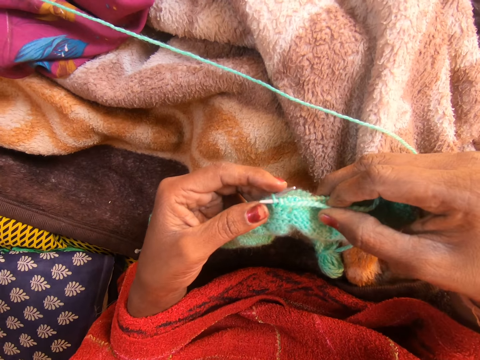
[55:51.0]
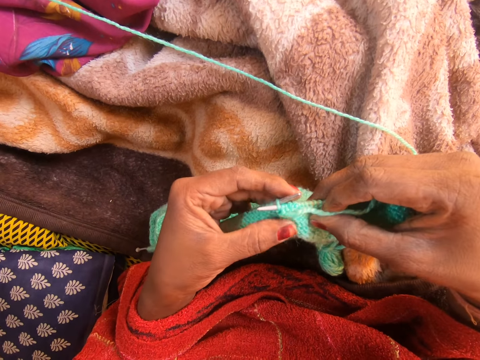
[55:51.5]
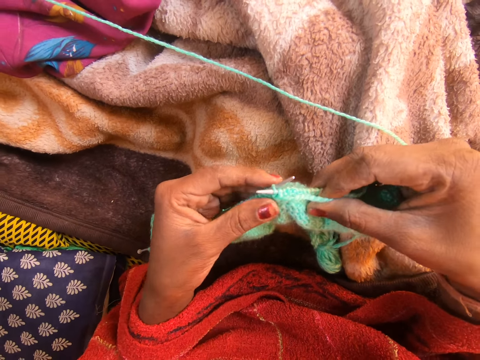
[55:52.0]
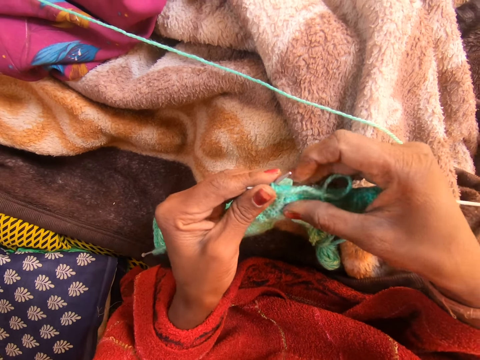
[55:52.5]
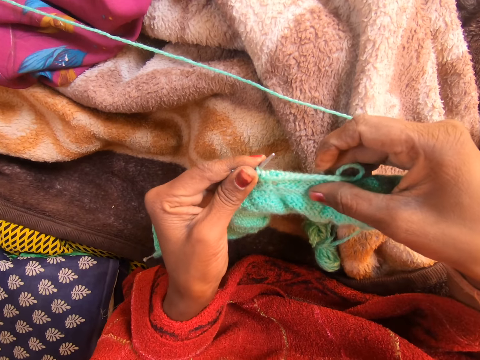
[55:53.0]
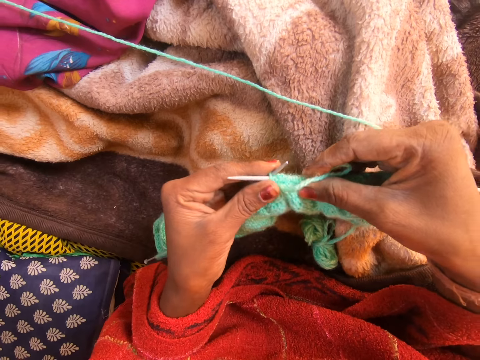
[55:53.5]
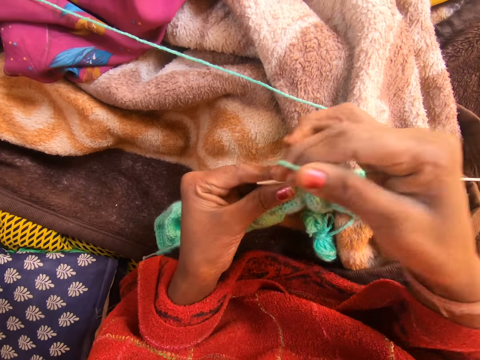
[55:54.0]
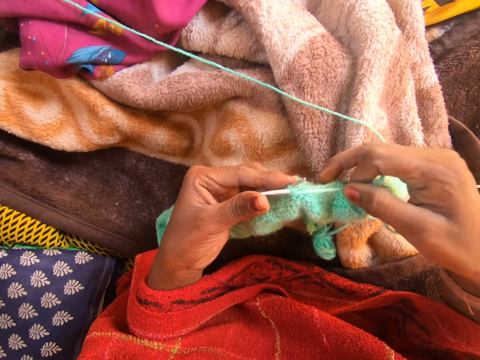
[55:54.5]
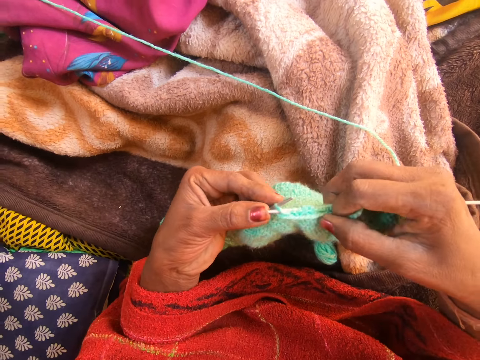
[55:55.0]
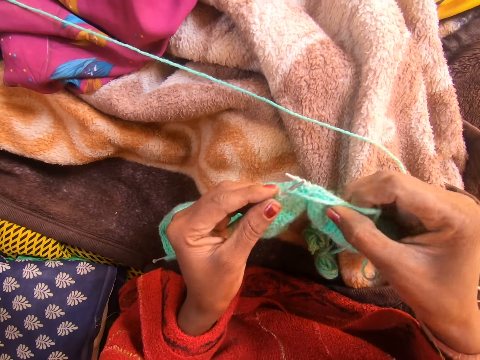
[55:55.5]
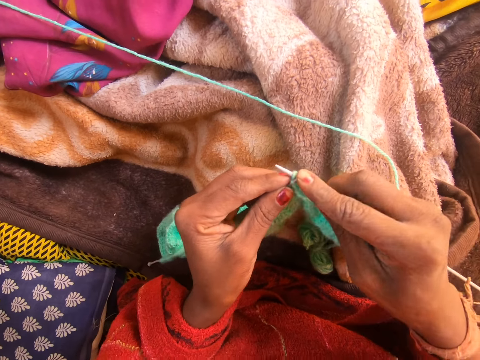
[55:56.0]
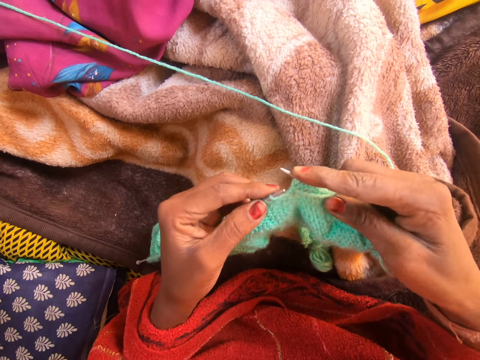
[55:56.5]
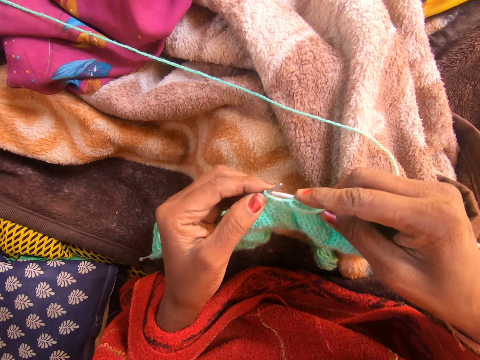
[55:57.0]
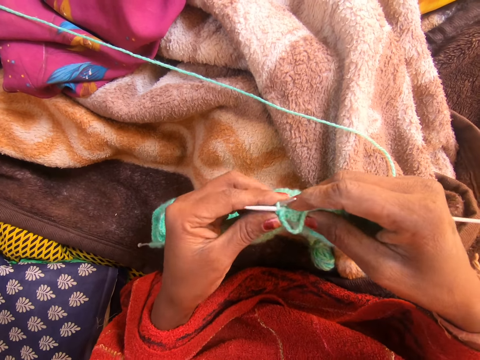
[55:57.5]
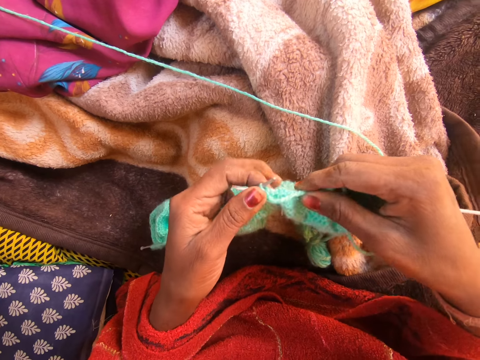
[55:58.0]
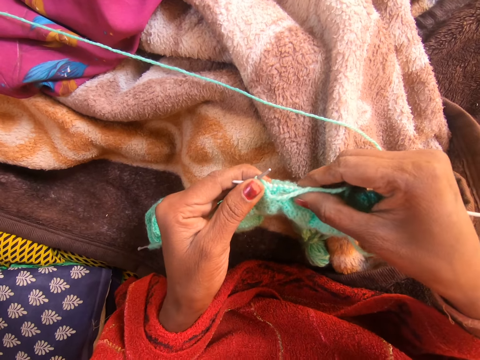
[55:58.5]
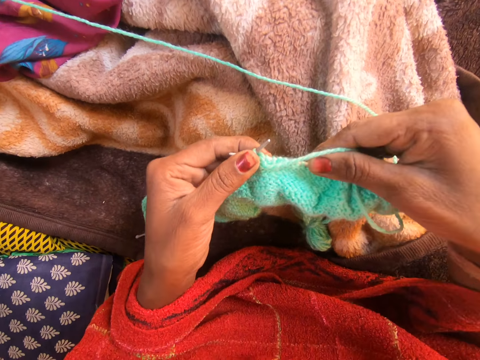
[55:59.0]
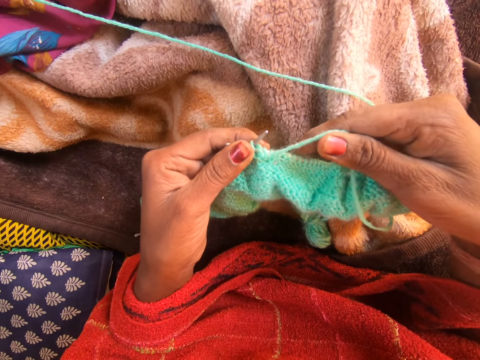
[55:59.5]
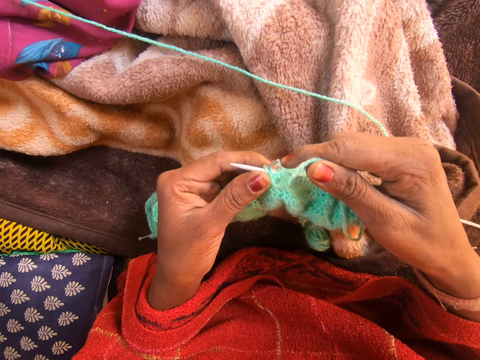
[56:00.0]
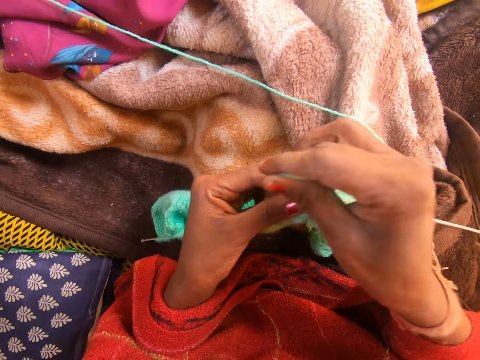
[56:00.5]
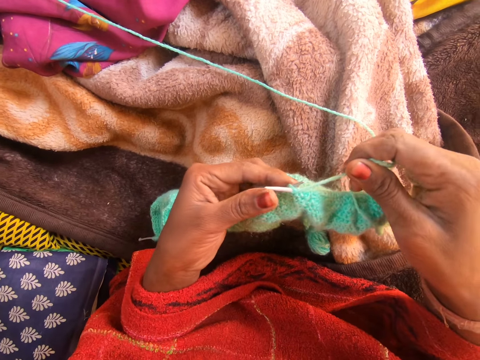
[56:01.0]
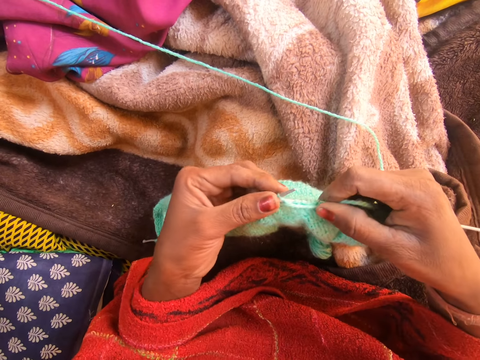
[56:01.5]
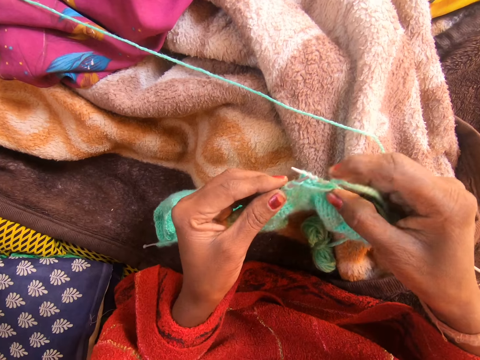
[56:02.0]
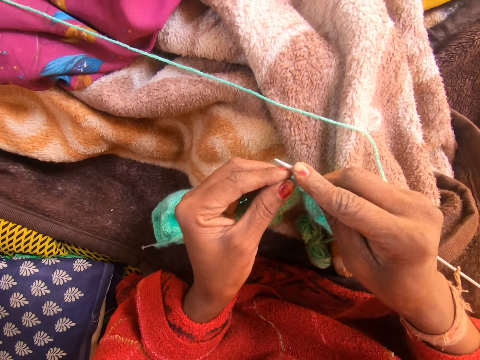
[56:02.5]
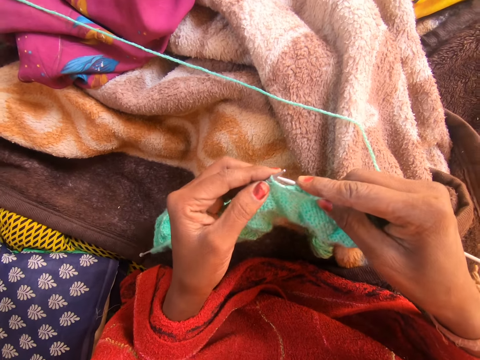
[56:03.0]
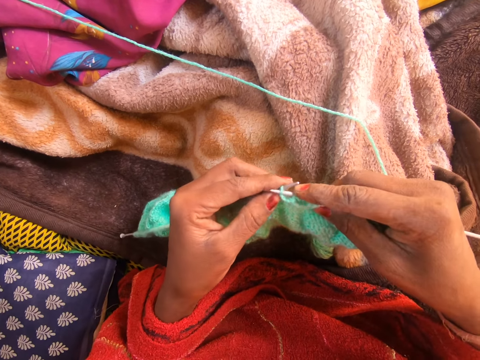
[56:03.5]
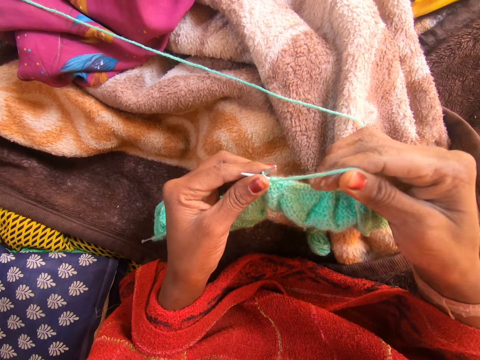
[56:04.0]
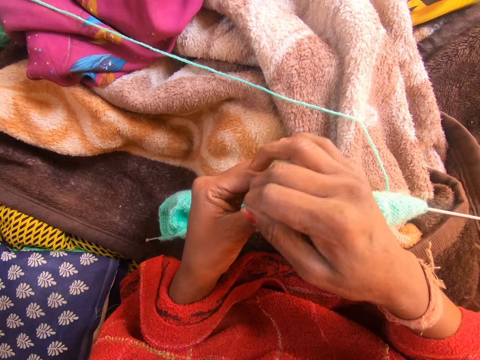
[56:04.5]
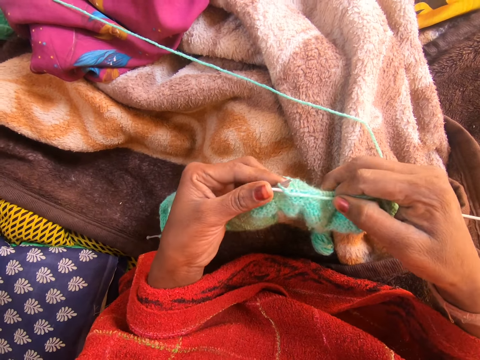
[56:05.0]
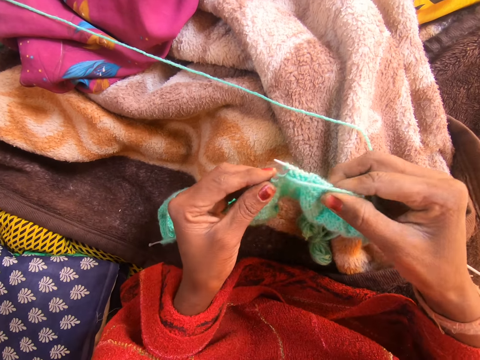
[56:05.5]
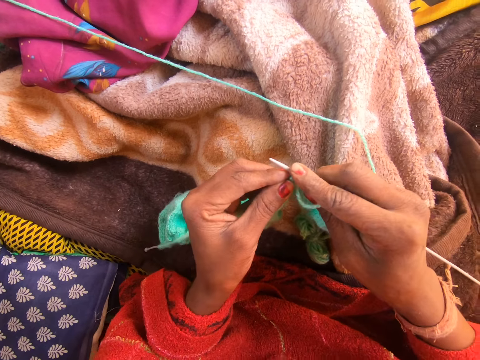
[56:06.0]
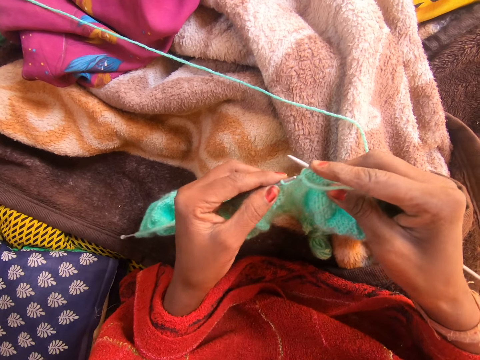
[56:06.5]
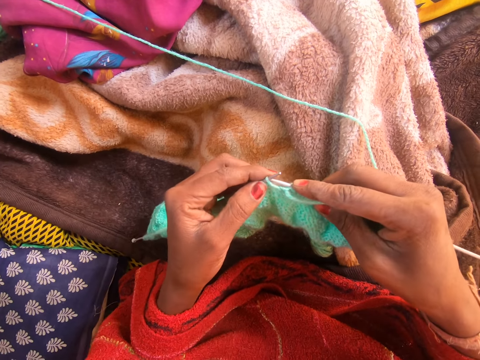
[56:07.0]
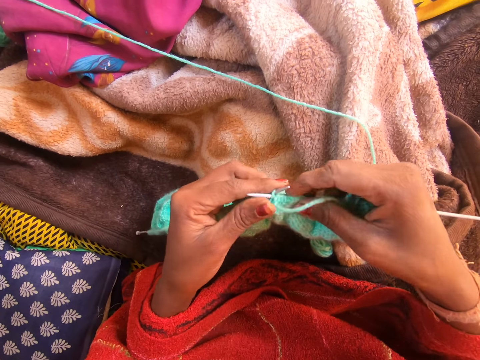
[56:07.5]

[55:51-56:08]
The camera wearer touches a fabric. They pull a string. They weave the fabric. They touch the fabric. They touch the fabric again. They weave the fabric. They pull the string. They weave the fabric. They pull the string.

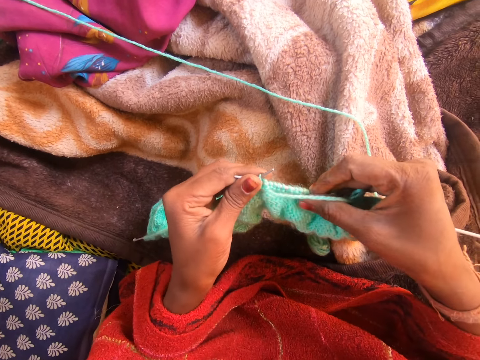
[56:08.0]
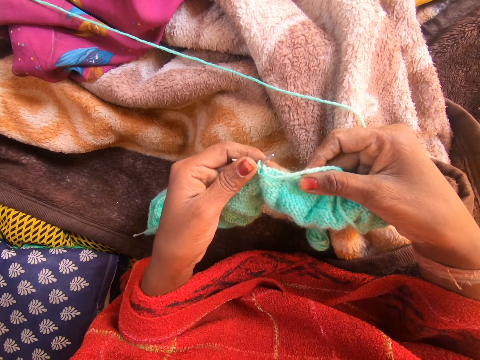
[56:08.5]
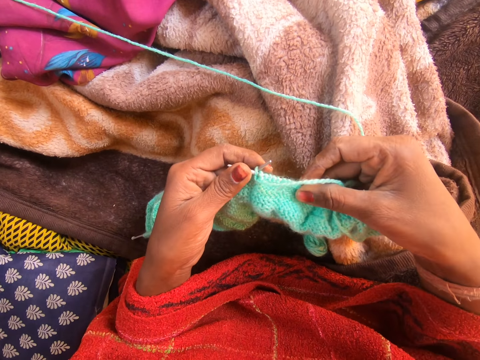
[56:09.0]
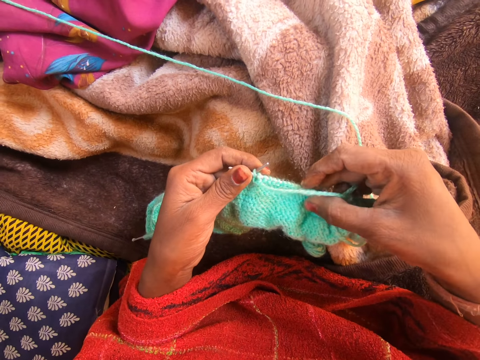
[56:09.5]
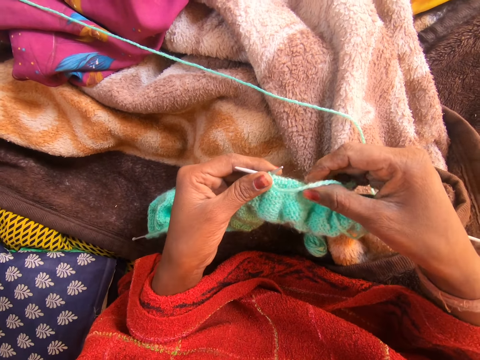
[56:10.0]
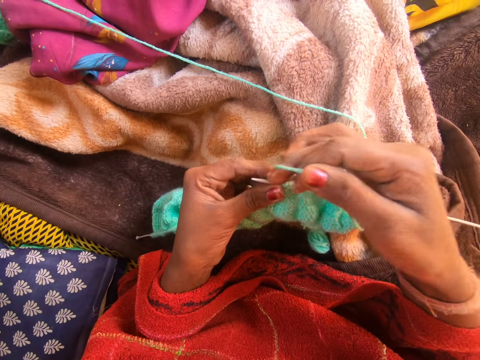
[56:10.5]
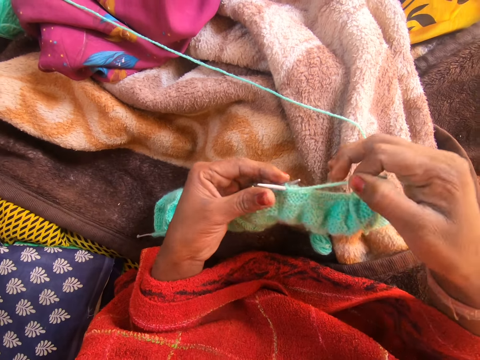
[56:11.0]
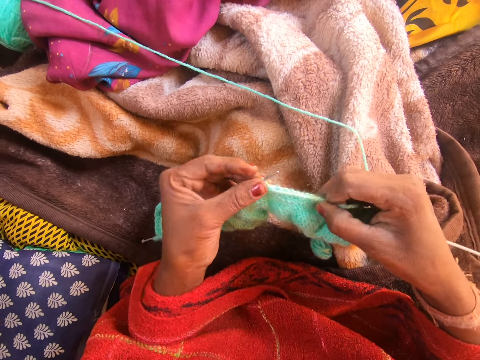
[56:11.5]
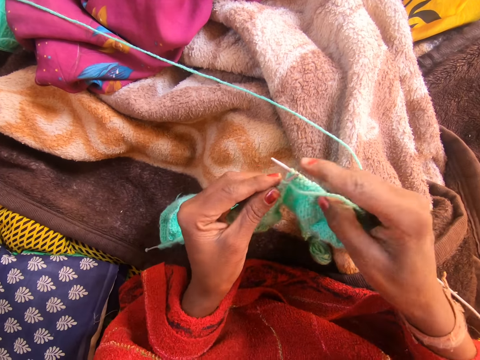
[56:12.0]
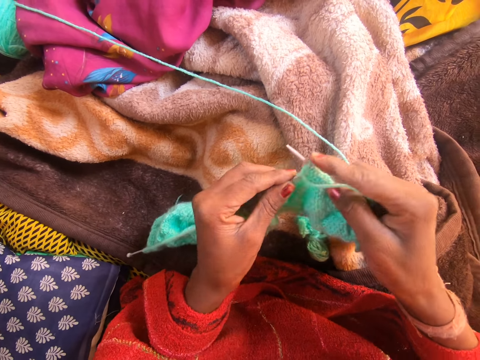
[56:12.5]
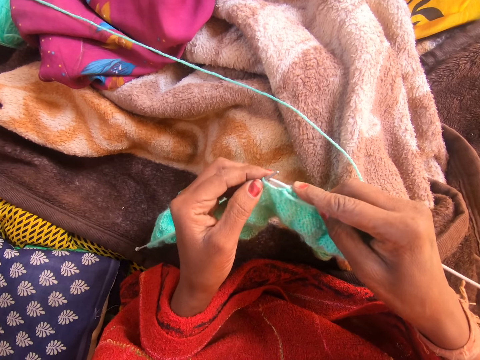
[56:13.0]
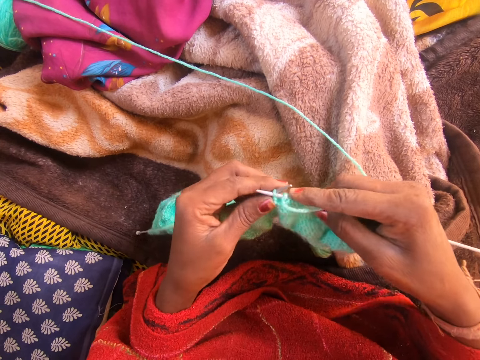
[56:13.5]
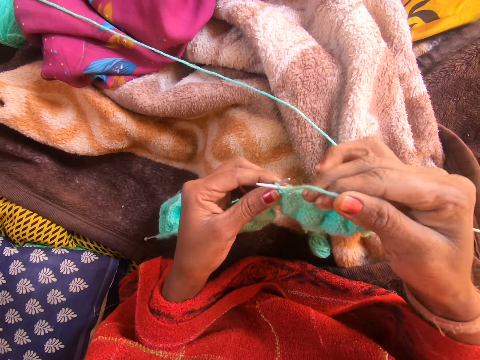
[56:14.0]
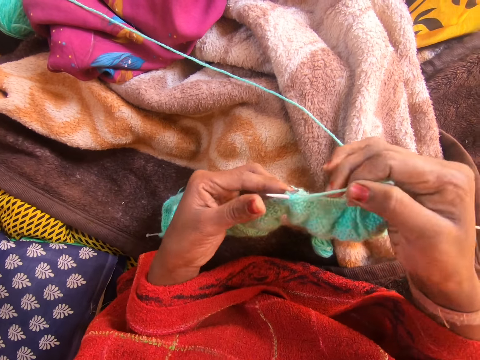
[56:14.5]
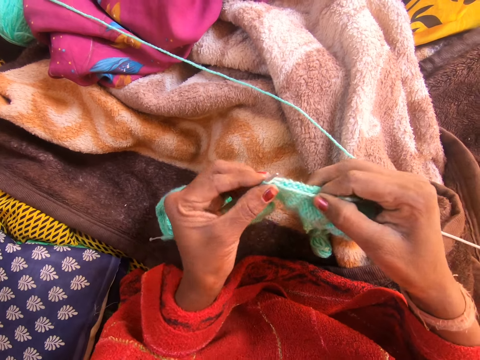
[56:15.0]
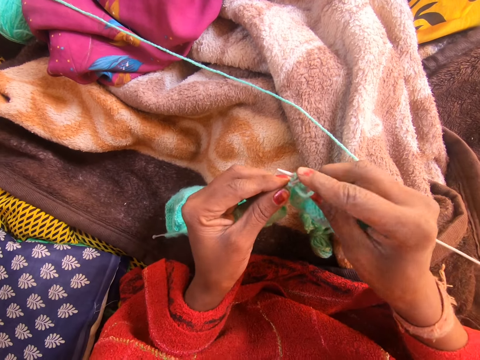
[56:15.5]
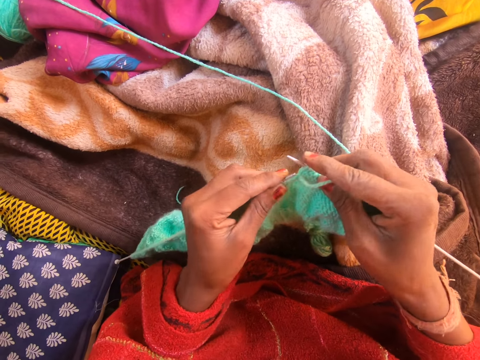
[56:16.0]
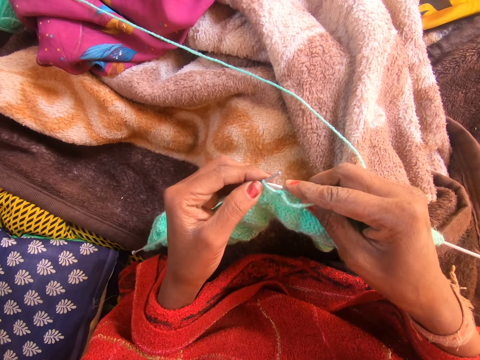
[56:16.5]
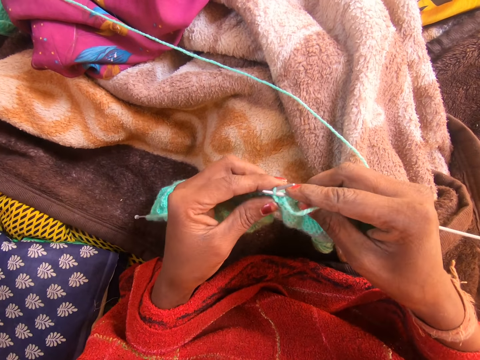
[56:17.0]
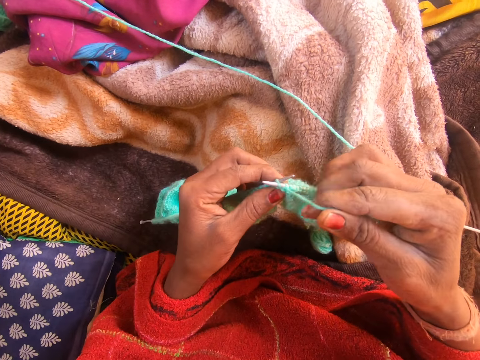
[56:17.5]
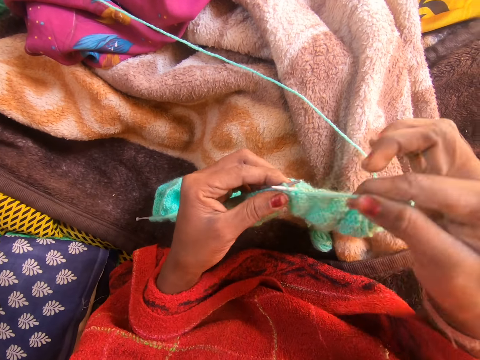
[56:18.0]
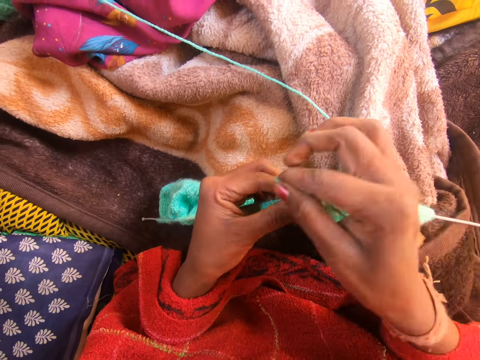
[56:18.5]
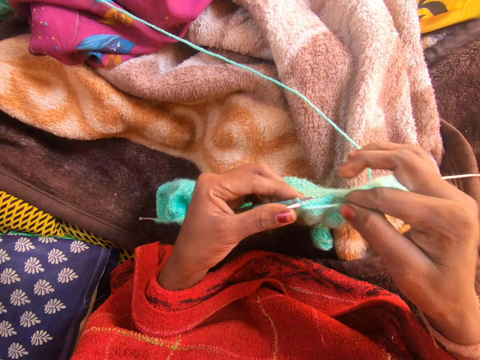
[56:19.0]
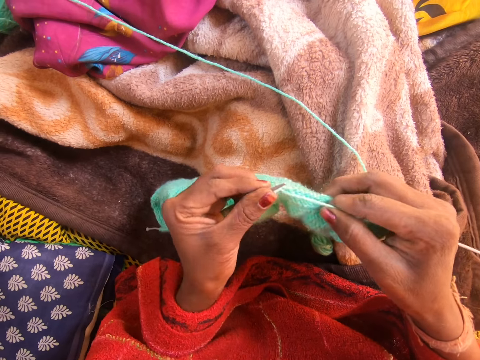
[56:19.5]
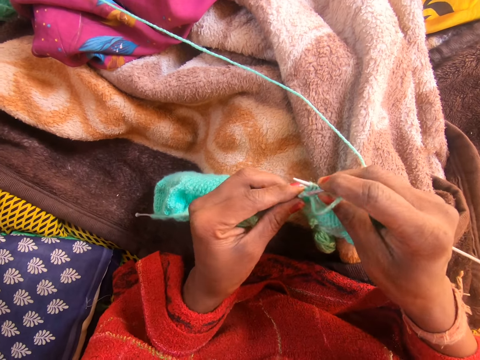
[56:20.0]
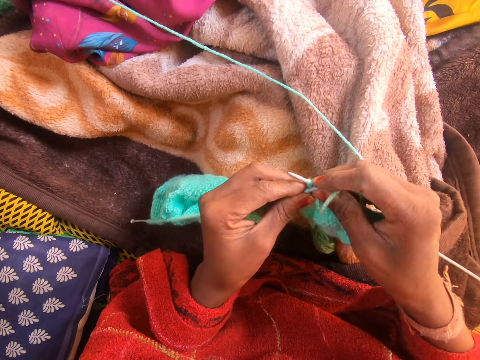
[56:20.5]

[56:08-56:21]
The camera wearer touches a fabric. They weave the fabric.
